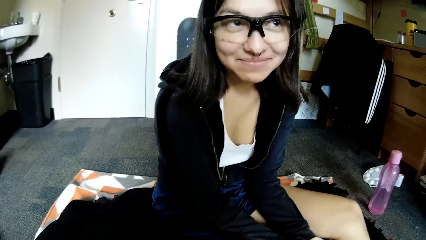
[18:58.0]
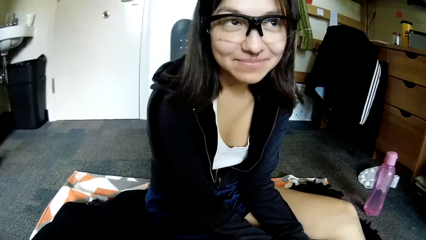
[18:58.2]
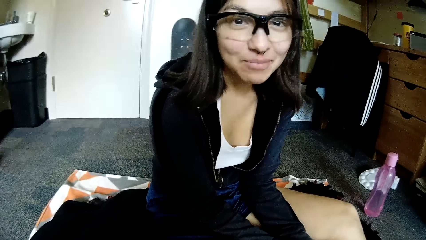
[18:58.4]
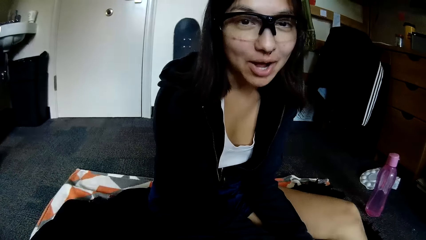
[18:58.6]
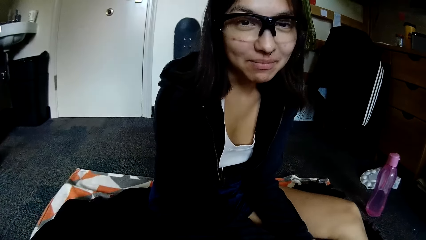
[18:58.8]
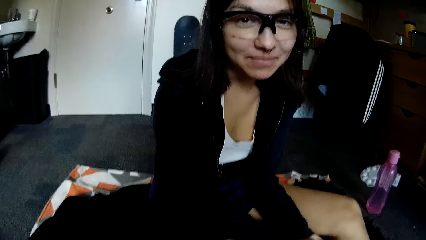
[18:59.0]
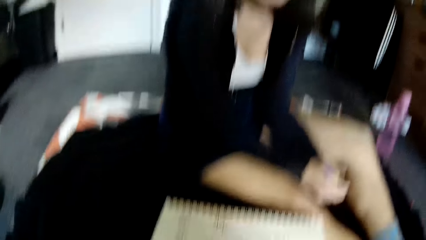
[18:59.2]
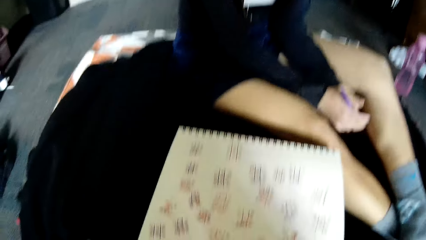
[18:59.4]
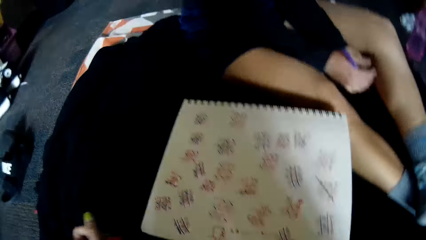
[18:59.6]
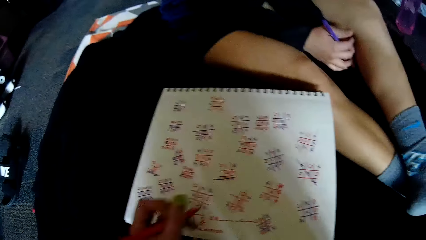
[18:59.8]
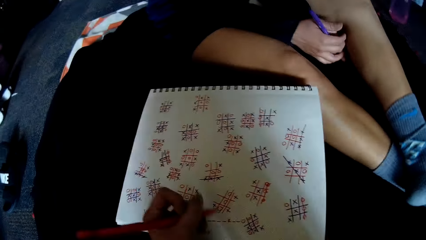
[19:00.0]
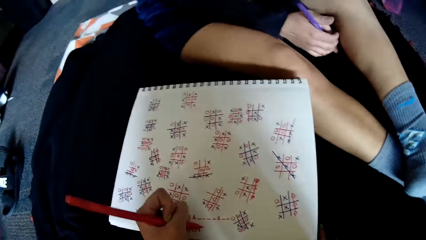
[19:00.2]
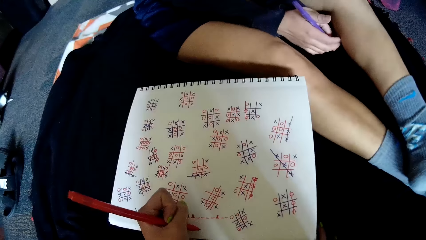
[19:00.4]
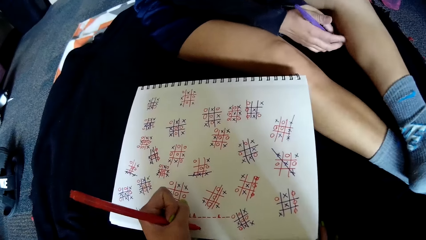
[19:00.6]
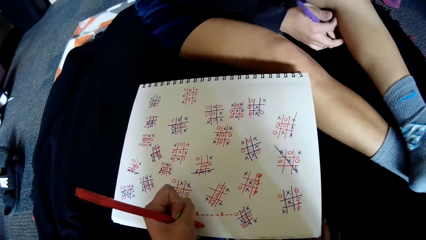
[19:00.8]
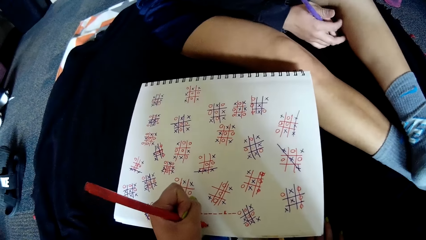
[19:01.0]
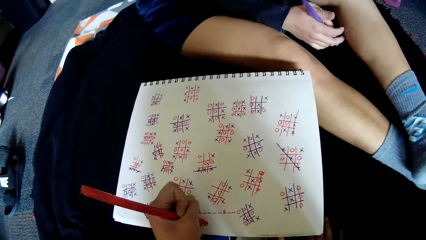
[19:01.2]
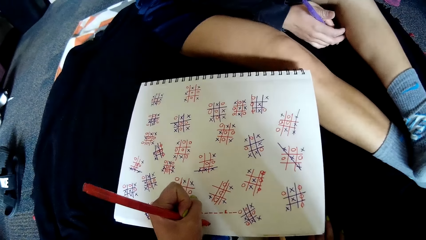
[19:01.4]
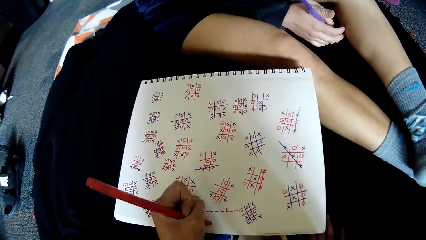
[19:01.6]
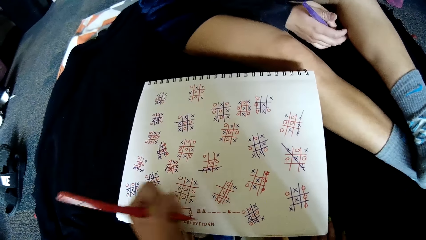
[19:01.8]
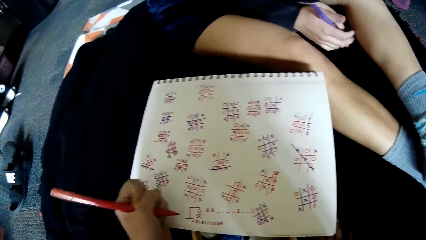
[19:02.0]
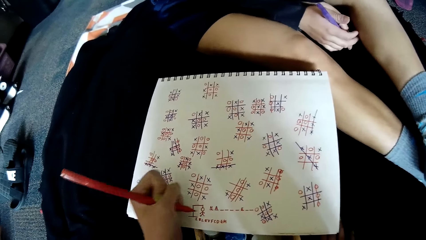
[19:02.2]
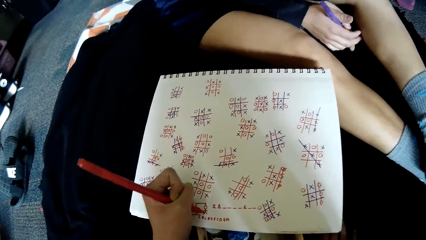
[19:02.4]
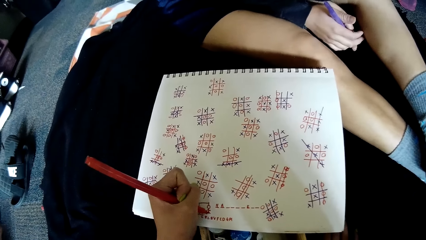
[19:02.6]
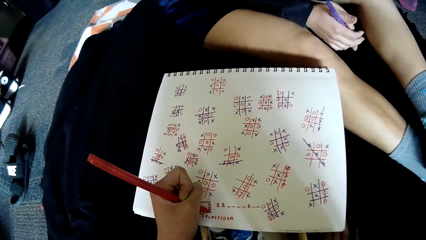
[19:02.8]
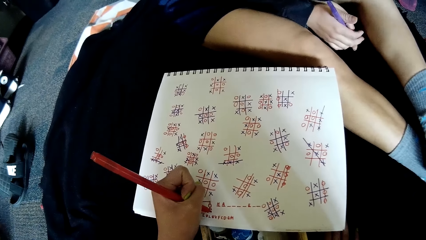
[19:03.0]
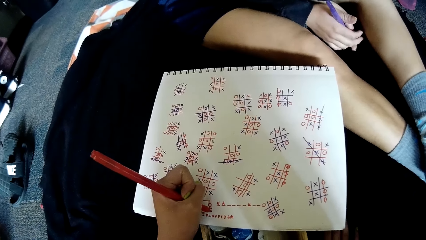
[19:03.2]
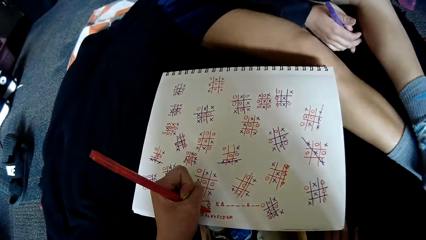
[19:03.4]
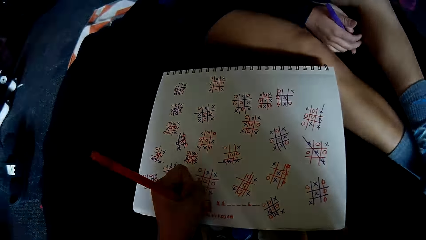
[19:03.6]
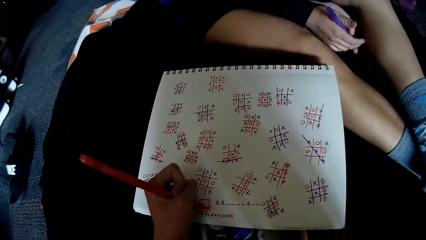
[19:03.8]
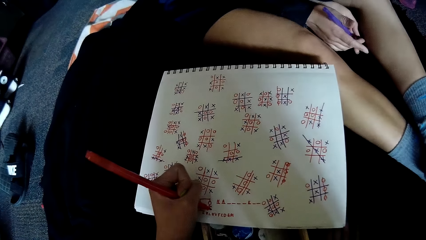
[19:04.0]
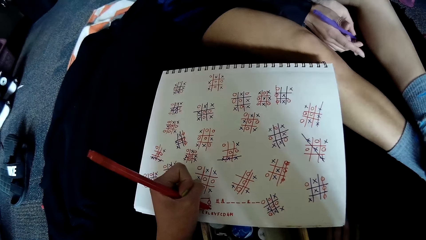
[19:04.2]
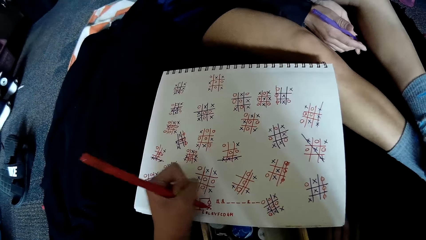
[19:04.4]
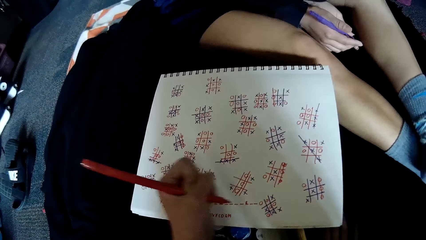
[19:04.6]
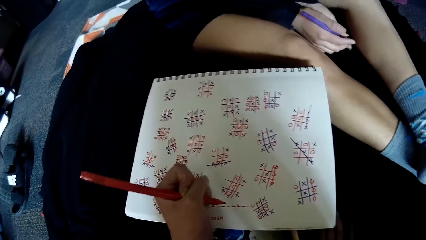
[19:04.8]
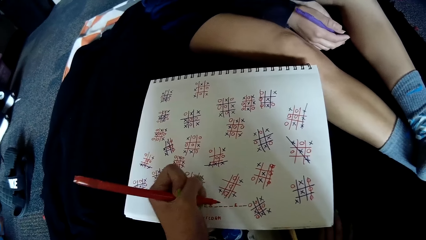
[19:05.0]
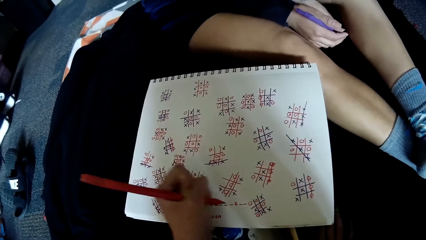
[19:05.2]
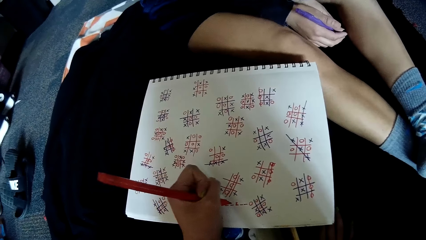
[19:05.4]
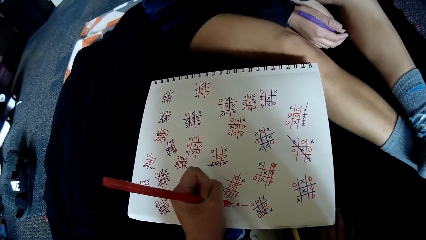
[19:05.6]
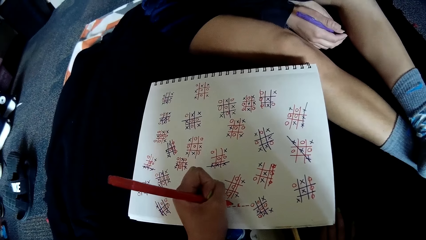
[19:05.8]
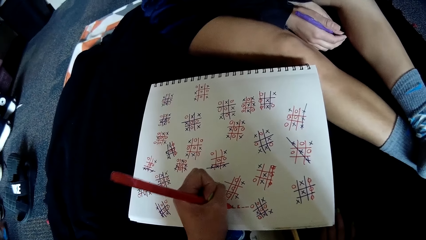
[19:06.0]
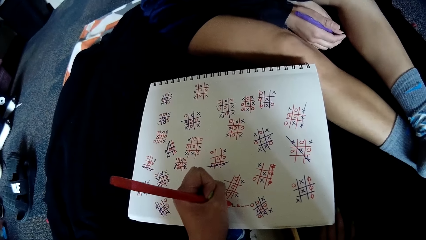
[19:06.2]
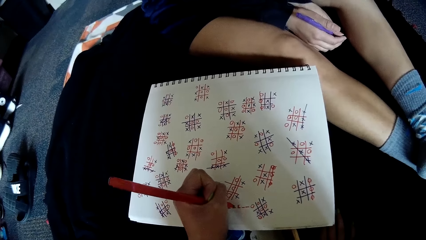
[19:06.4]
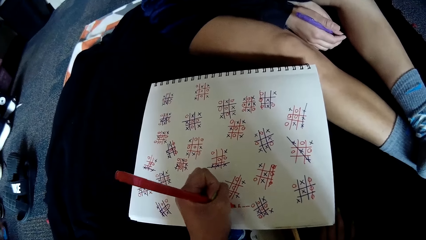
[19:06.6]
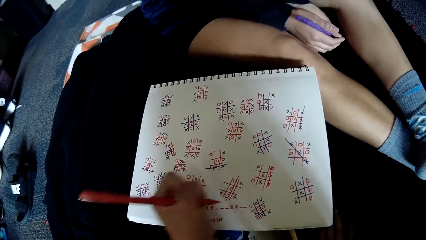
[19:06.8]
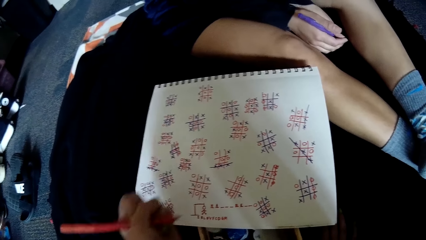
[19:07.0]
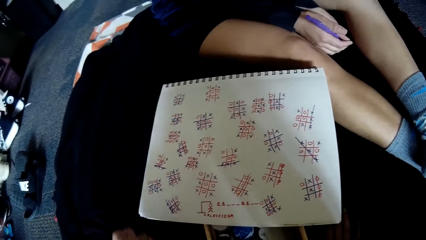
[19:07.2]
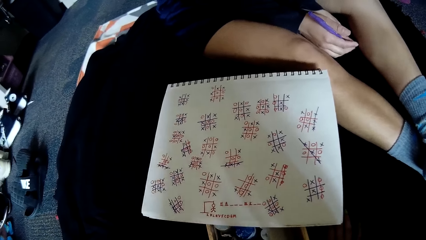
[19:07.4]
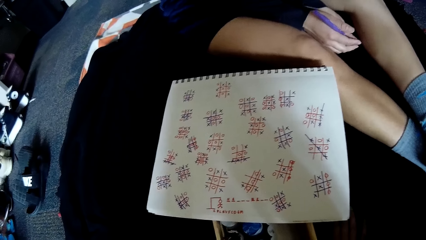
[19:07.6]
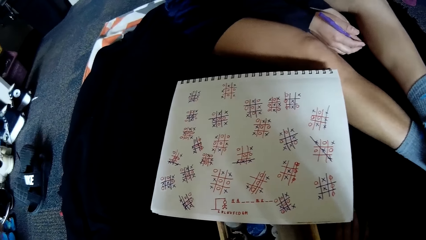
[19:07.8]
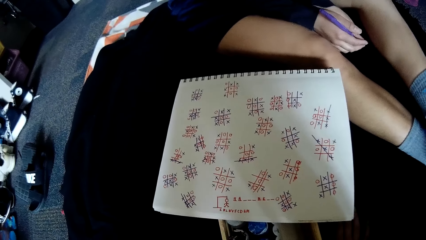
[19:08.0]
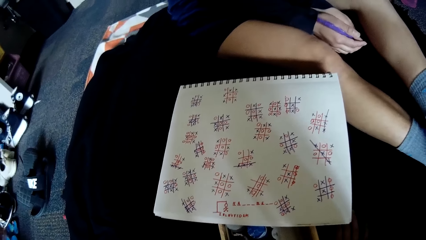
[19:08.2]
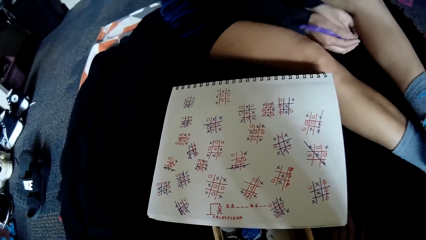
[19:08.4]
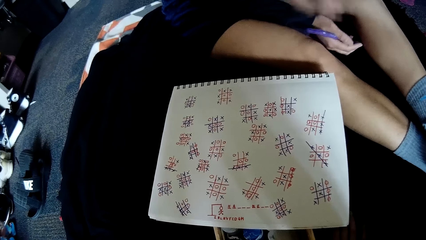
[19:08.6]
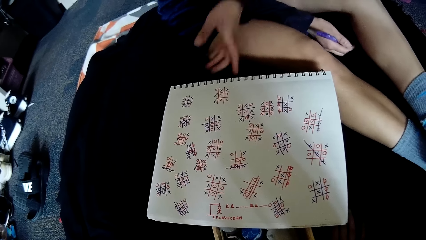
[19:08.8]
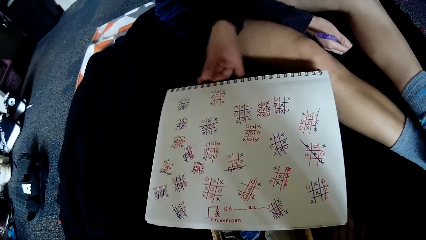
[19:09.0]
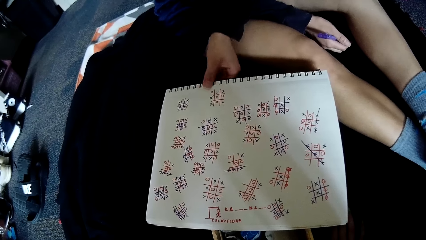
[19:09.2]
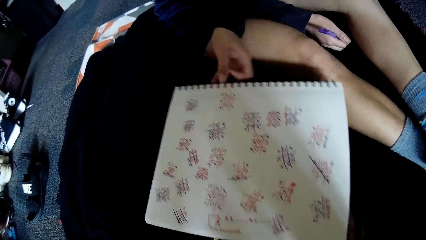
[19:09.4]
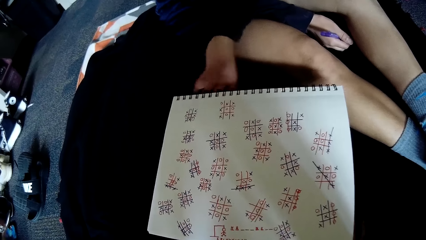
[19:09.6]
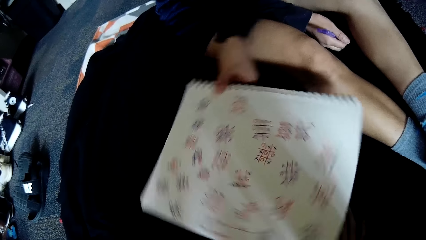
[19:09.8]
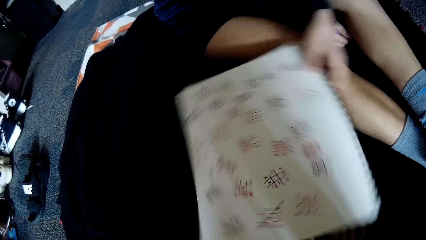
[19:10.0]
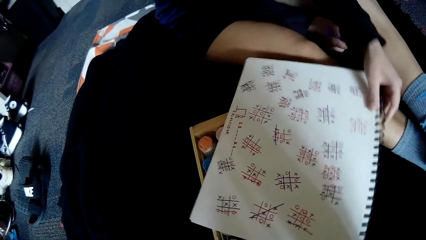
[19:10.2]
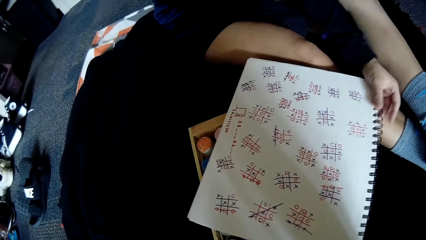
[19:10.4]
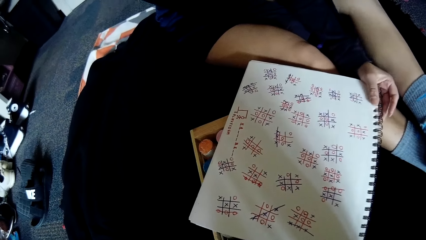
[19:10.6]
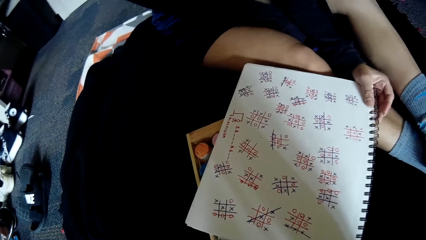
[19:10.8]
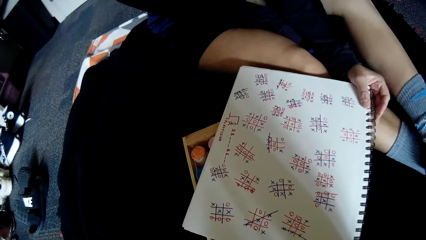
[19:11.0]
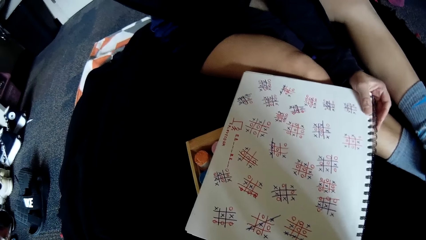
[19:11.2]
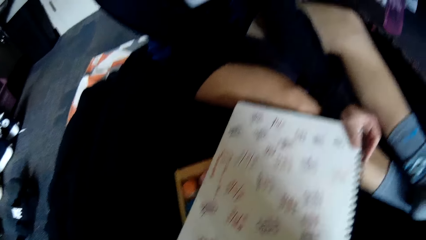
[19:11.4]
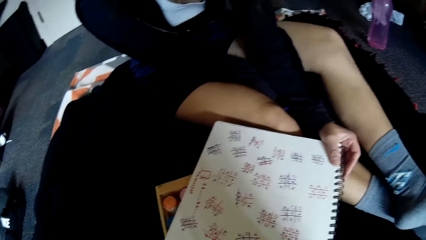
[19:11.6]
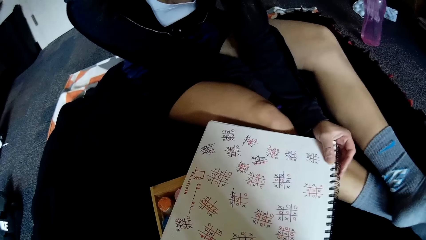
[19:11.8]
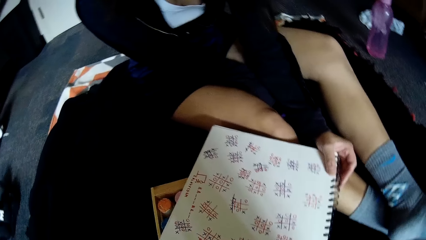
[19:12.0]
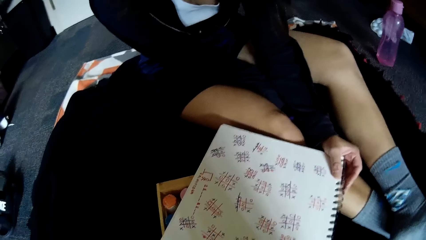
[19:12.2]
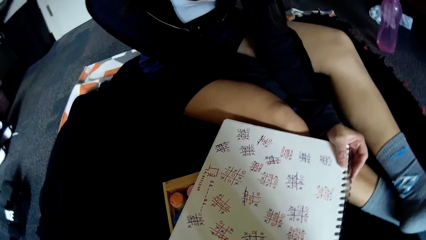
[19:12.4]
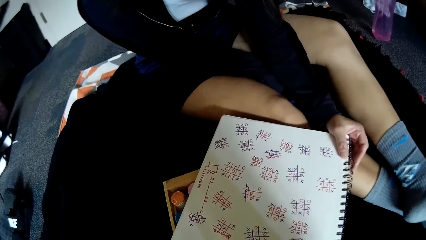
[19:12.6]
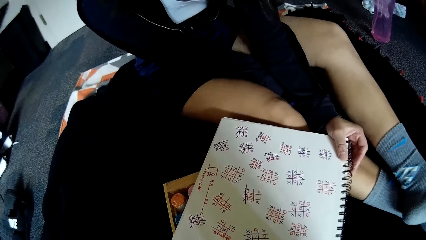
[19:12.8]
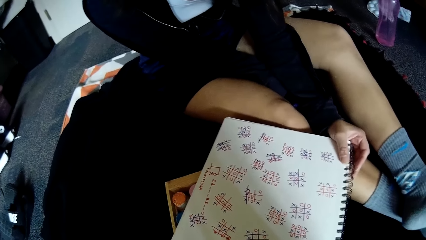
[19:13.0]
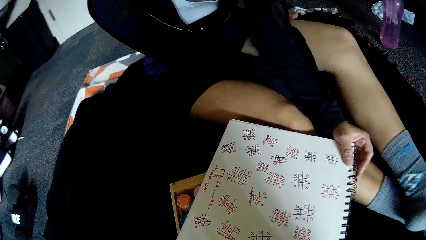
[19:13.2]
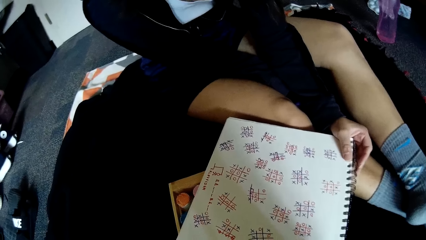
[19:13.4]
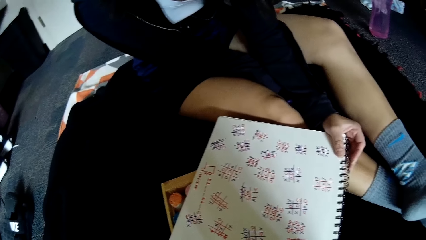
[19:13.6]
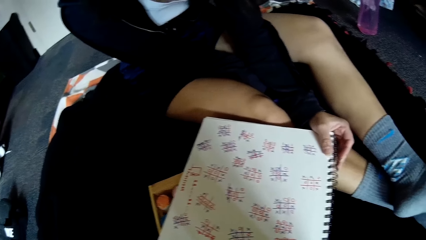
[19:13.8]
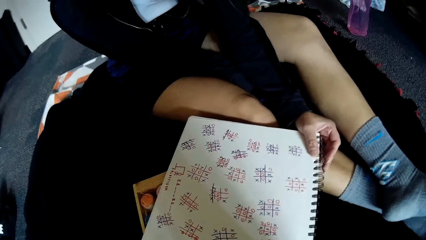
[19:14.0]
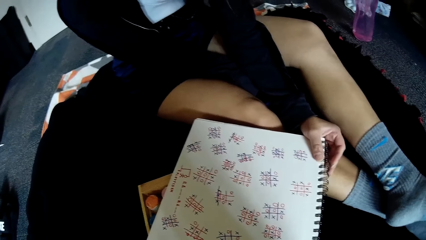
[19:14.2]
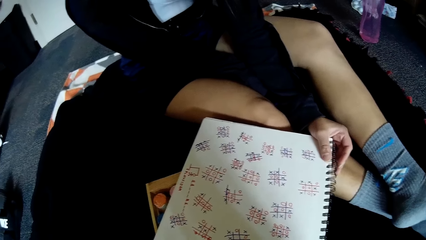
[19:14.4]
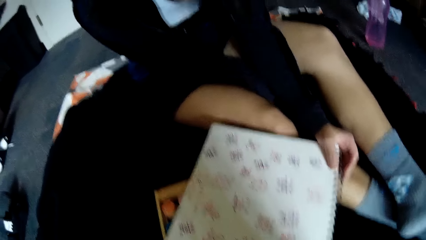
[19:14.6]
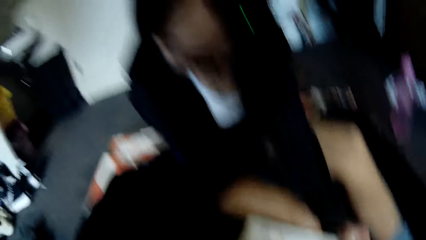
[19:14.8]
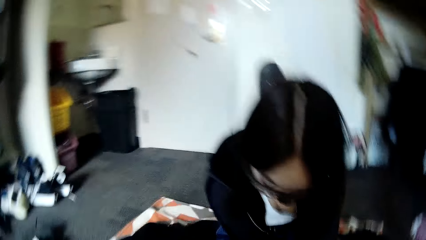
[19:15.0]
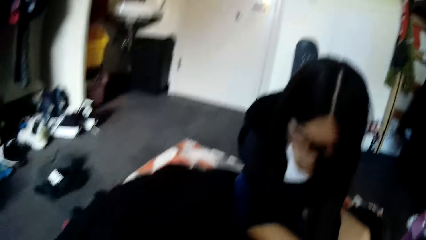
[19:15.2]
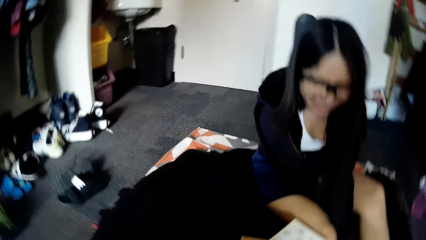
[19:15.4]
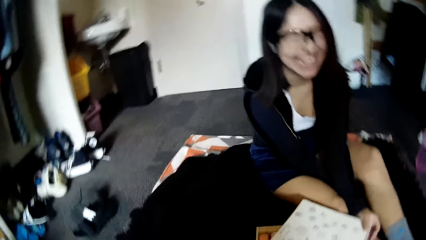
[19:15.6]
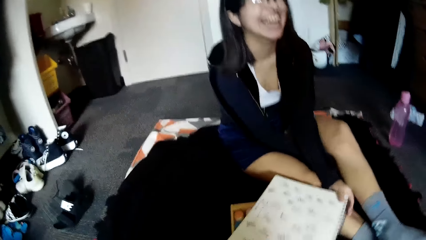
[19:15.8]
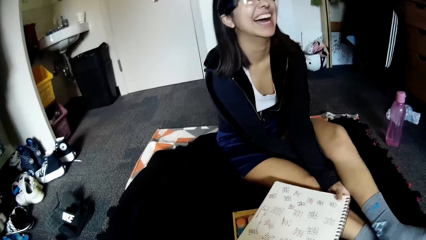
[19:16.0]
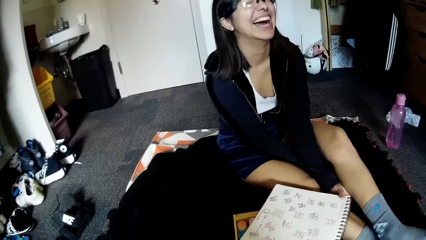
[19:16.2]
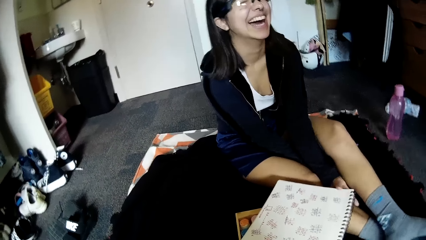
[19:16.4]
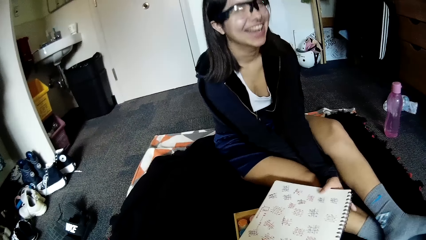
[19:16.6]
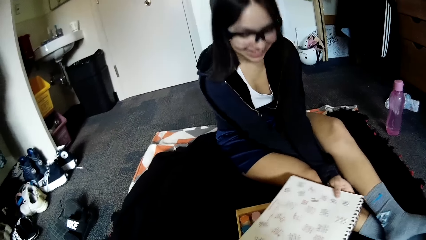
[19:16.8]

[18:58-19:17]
The camera wearer speaks. She writes on the notepad with the pen in her left hand. She lifts her hand. She writes on the book. She lifts her hand. She writes on the book. She removes her hand. A woman turns the notepad towards herself with her left hand, touches the book and looks in the book. The woman speaks to the camera wearer. The woman looks at the notepad. The camera wearer speaks to the woman. The woman laughs.
